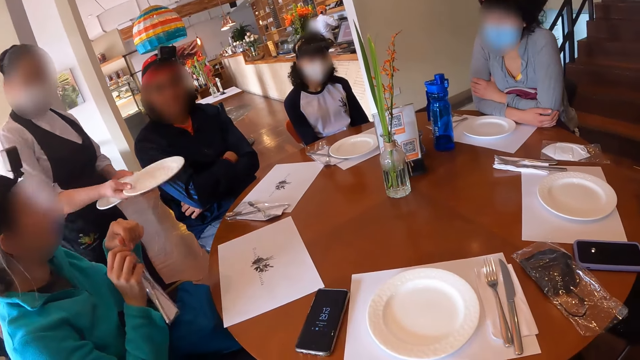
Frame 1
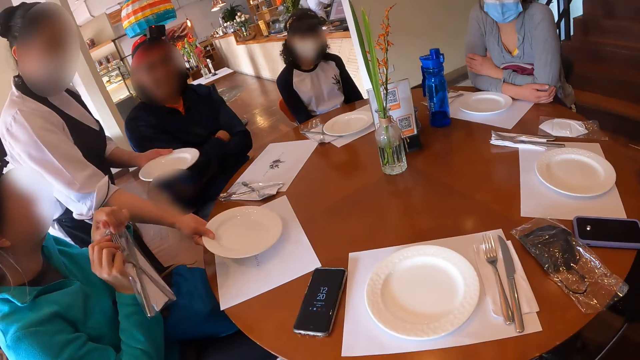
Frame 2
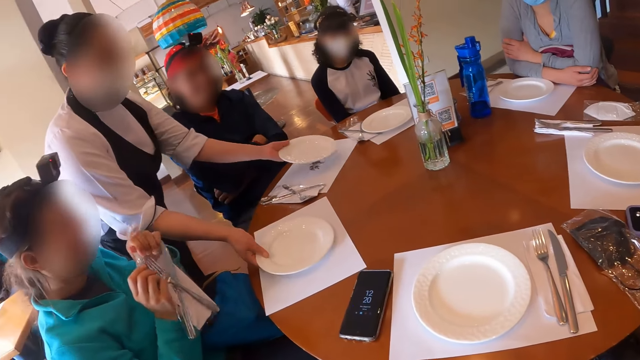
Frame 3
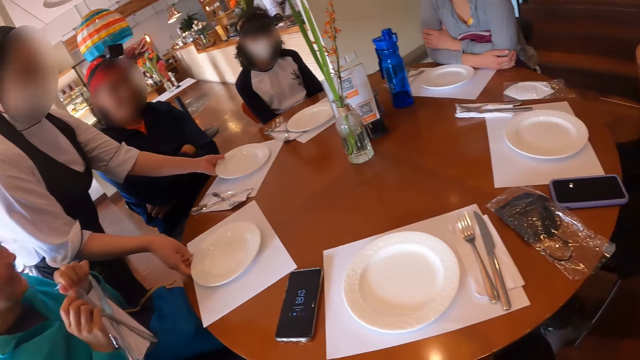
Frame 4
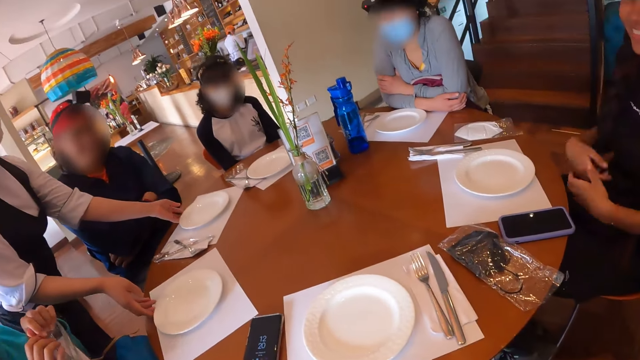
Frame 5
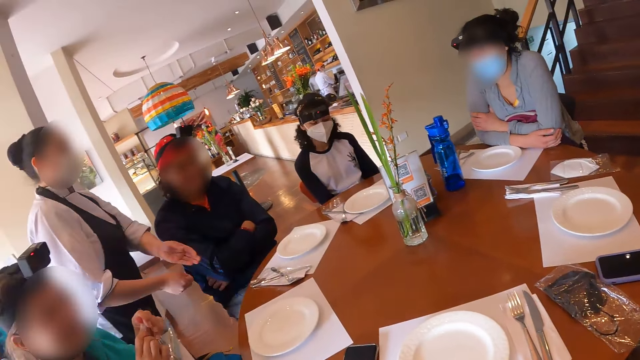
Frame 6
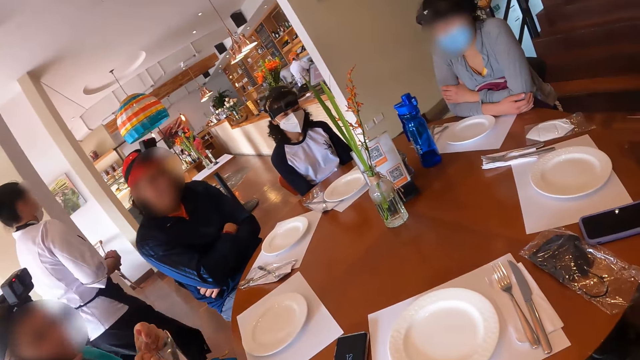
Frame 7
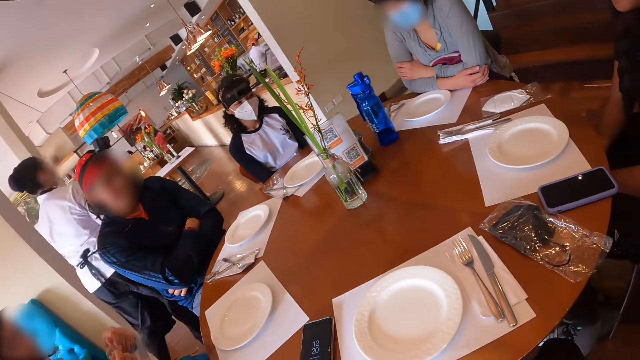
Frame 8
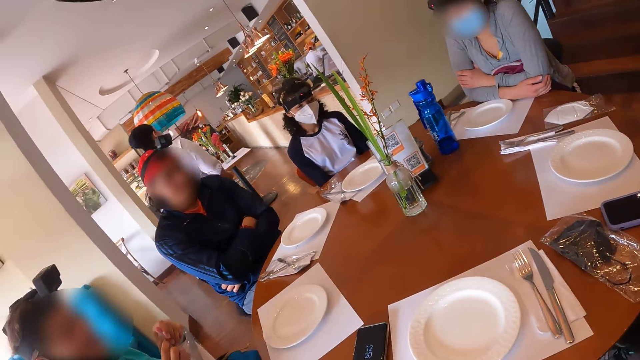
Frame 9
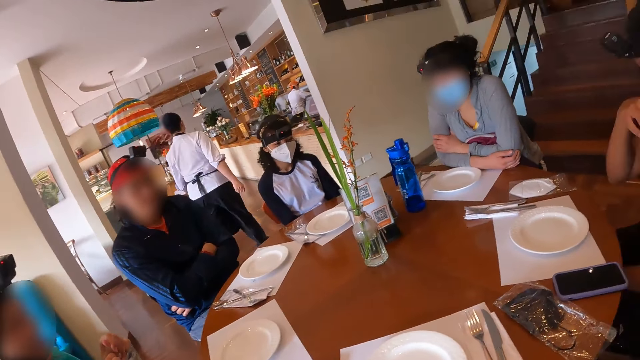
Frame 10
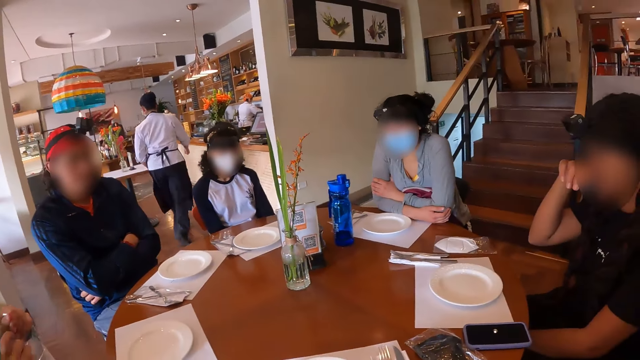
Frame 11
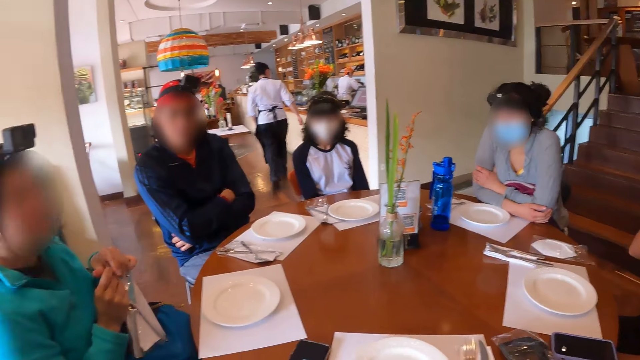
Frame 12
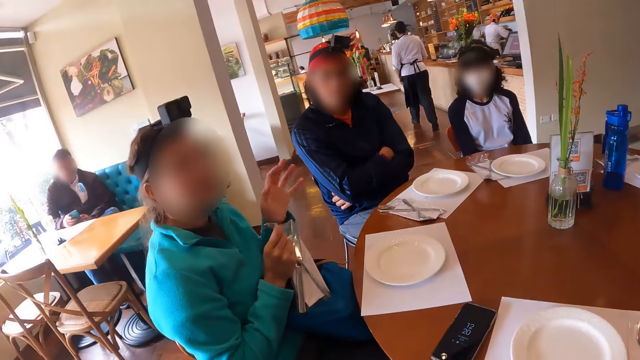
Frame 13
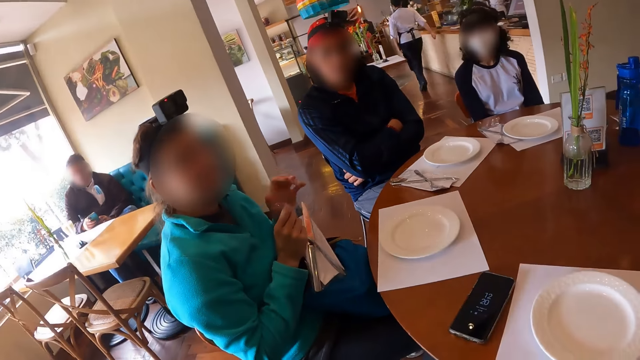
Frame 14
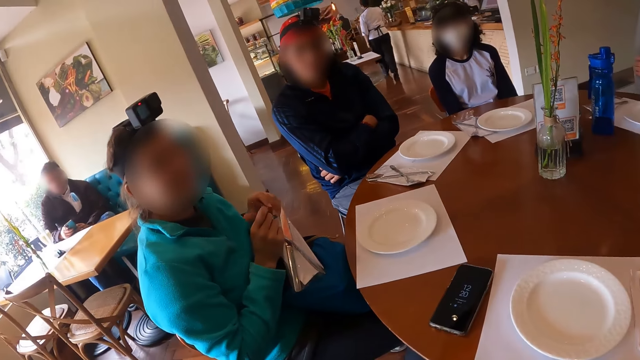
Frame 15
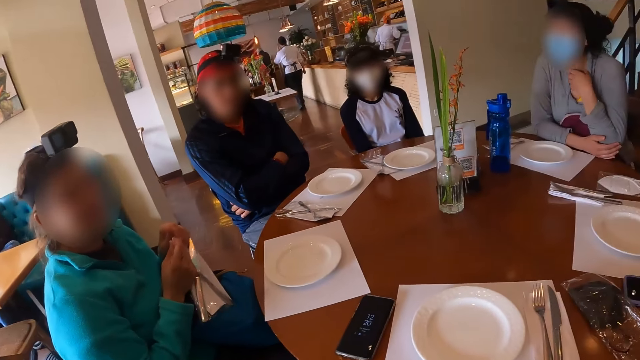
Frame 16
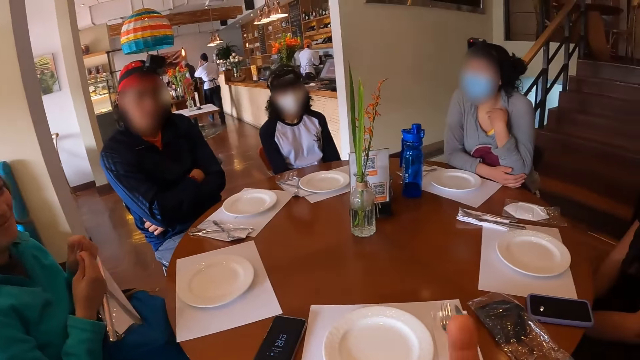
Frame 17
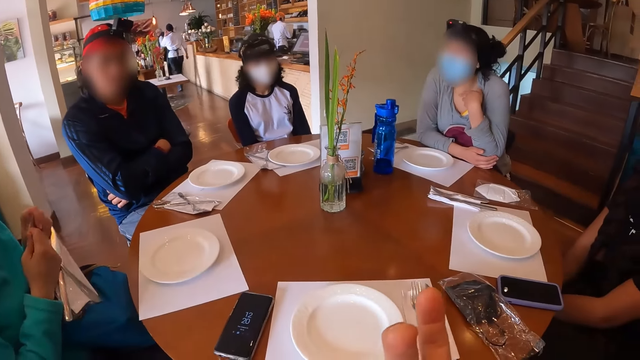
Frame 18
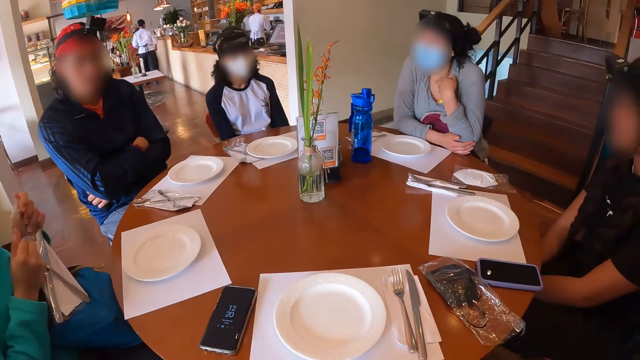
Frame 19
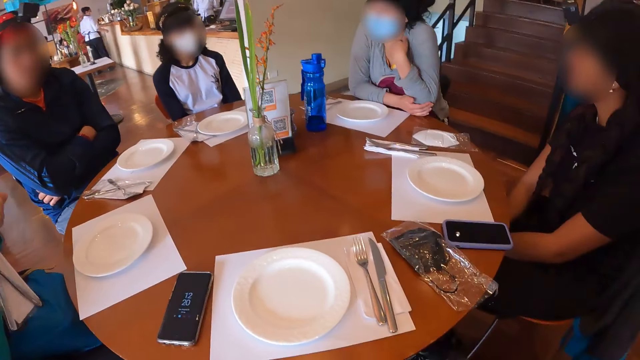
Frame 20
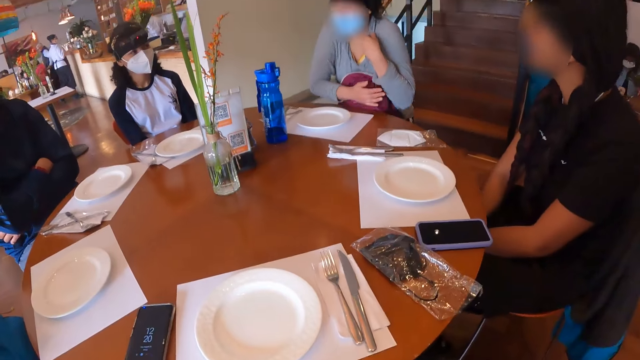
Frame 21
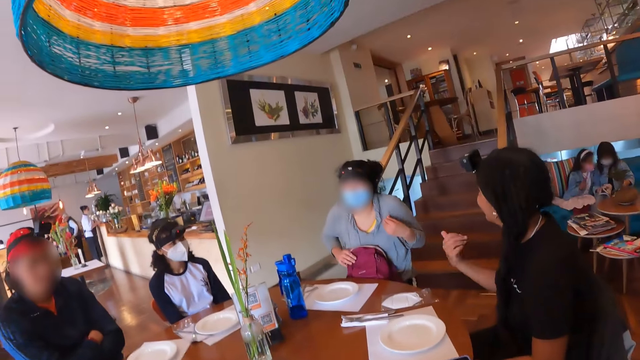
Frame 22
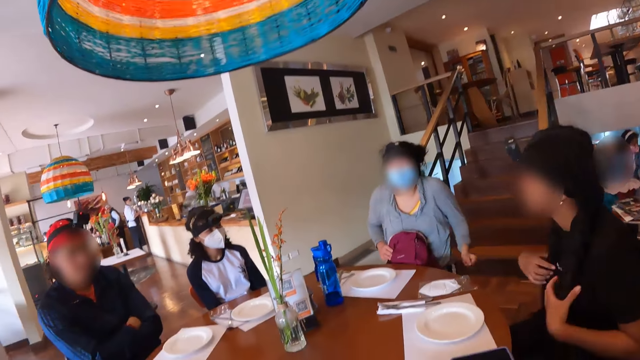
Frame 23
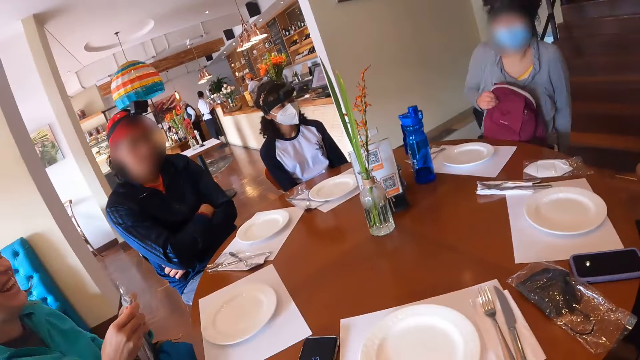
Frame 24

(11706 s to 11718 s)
The woman drops a plate from her right hand to the table. She drops a plate from her left hand to the table. The camera wearer looks at a girl.

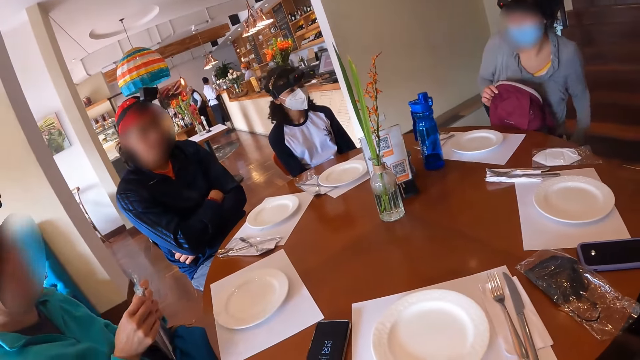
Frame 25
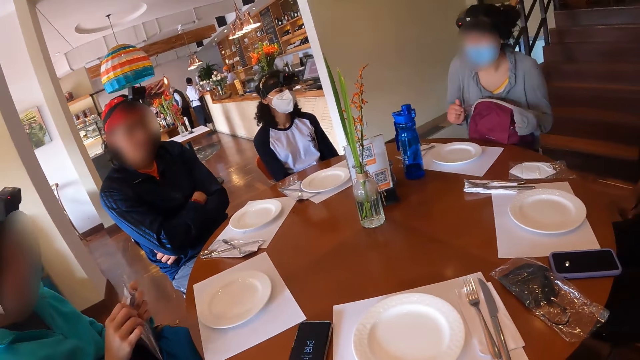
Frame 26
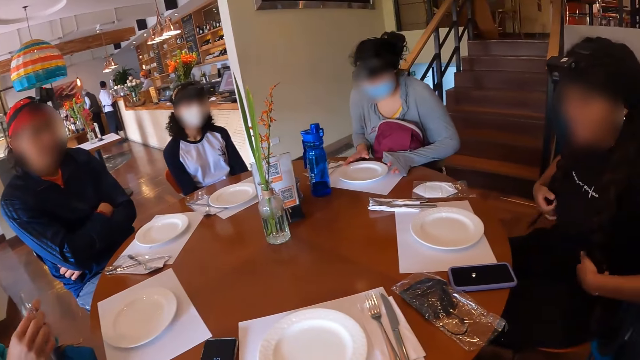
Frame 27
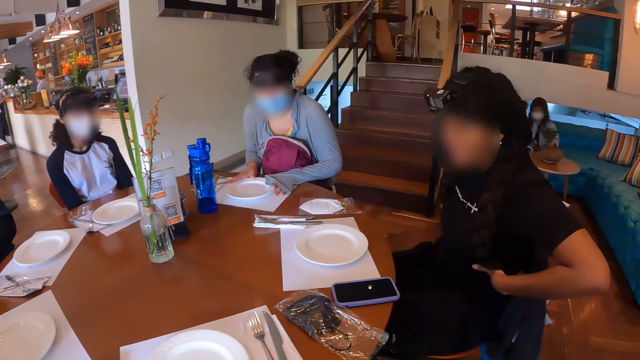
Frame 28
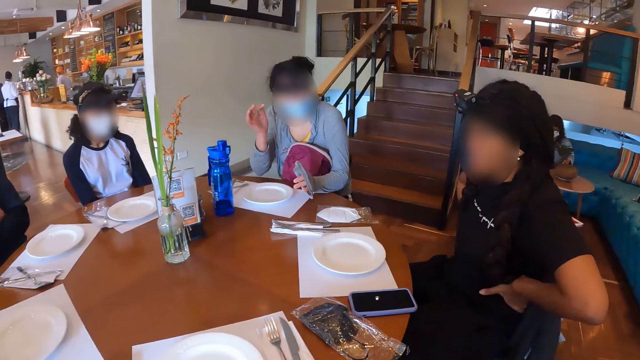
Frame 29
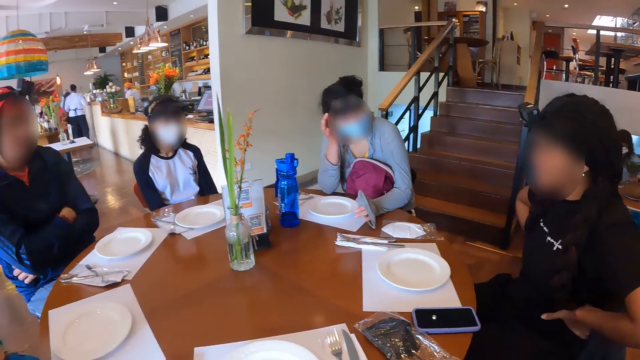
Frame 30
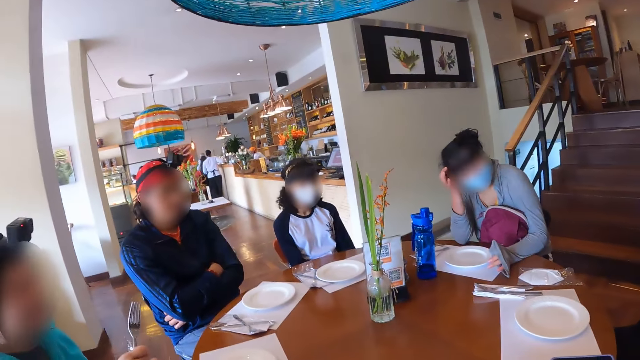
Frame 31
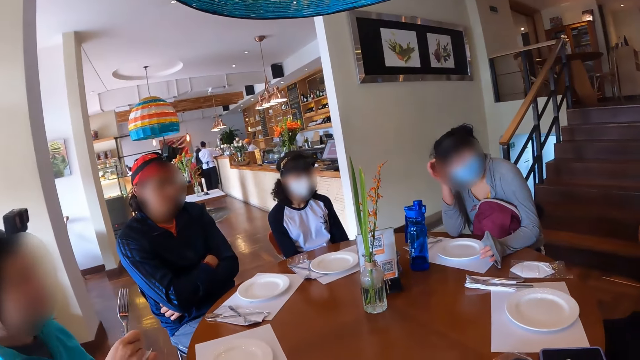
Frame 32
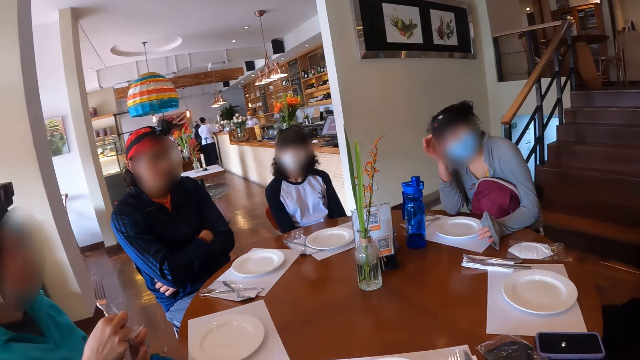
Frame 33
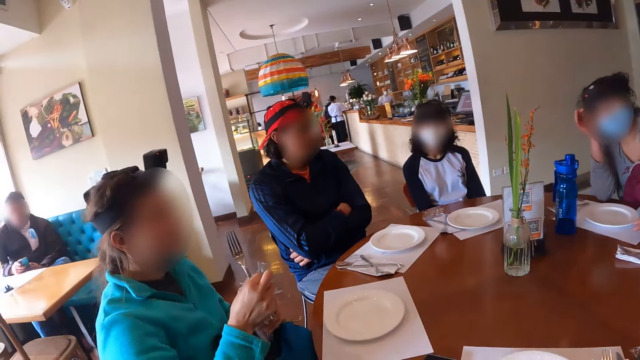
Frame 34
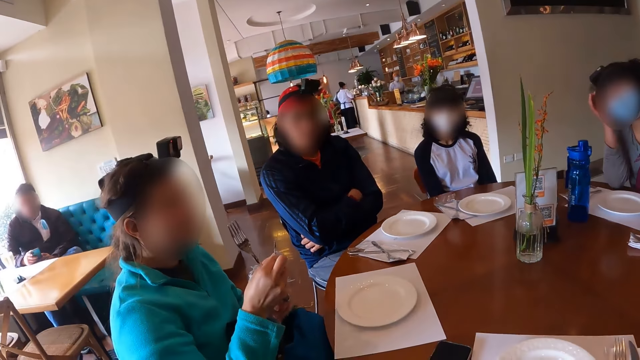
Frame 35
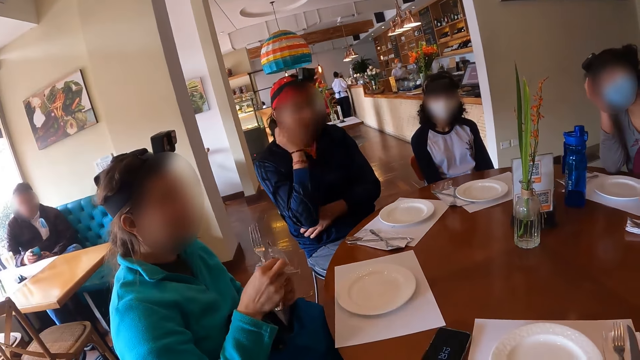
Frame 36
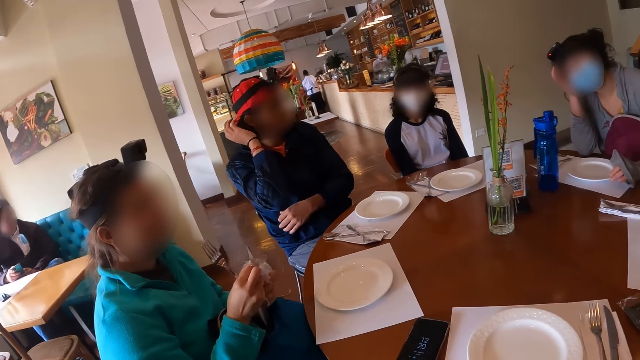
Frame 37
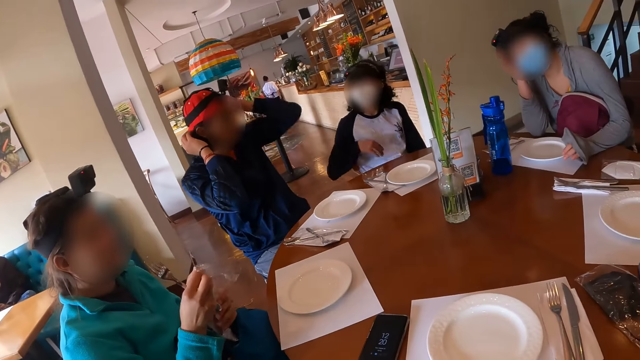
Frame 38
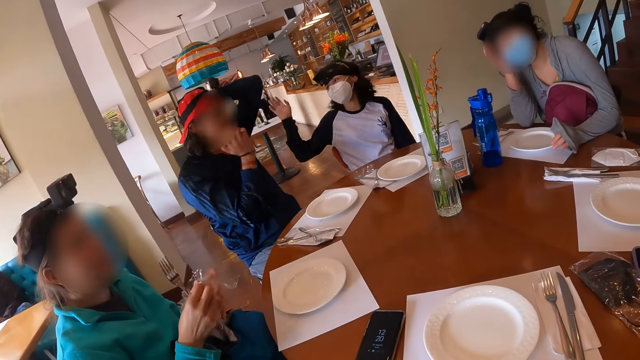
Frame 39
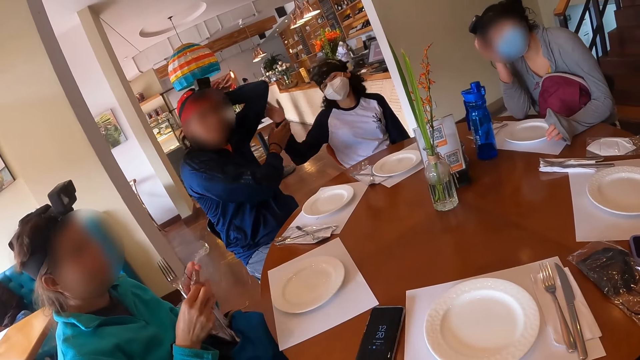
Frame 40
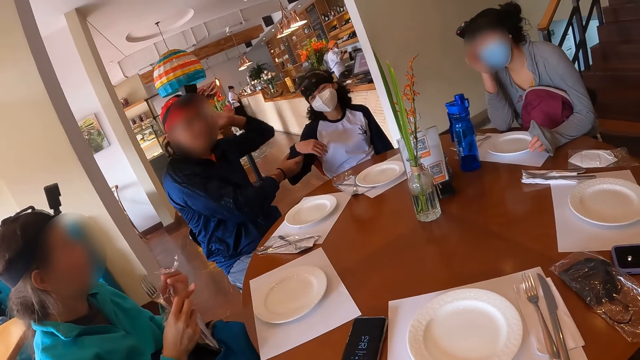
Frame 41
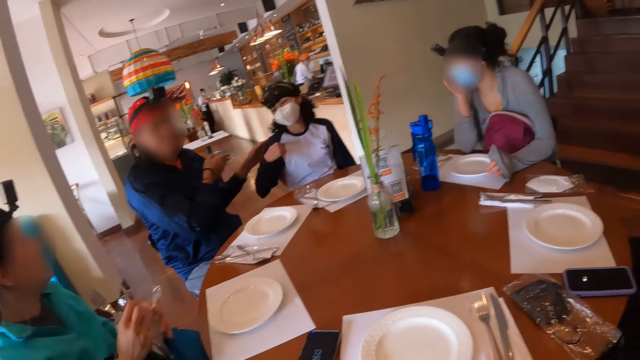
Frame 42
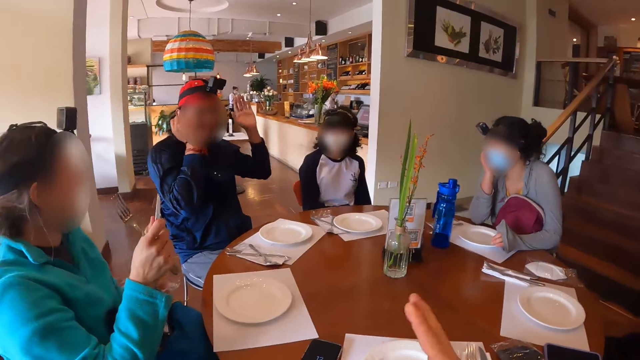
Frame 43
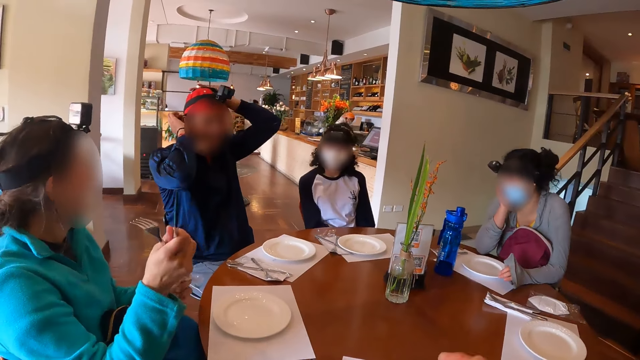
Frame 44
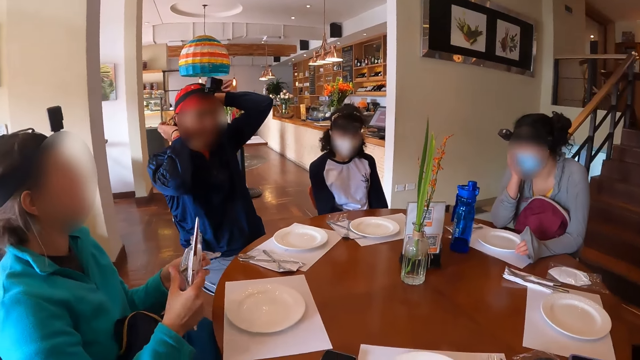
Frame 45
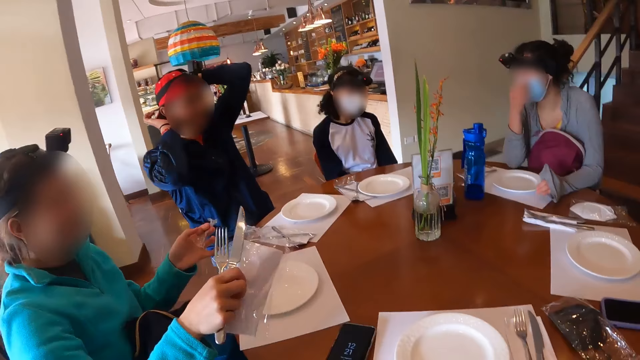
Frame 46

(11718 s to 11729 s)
A girl holds her waist. Another girl holds a fork. The woman brings out a fork and knife with her right hand from a nylon in her left hand. A boy touches his head. Another boy touches the first boy. Another woman interacts with the group of people at the table.
